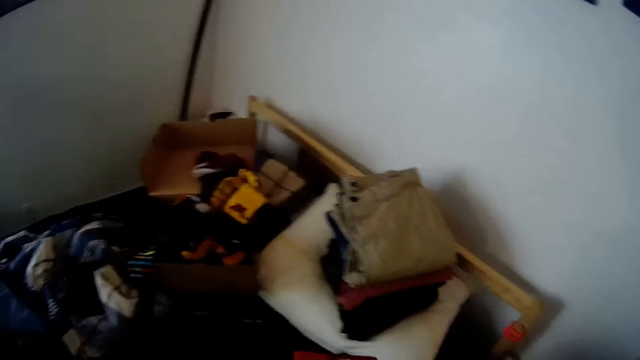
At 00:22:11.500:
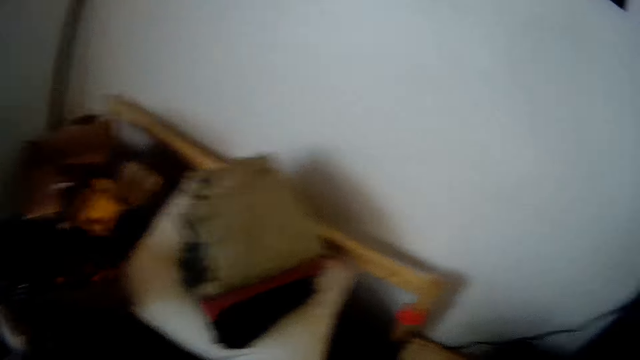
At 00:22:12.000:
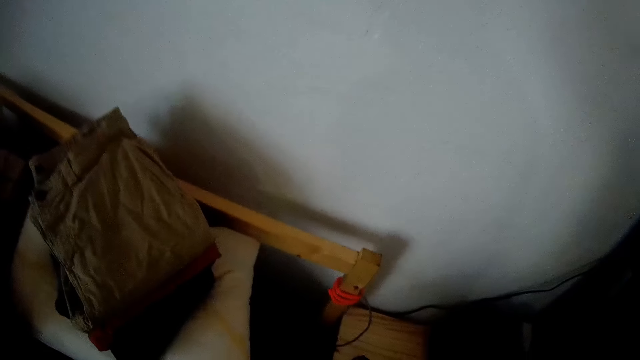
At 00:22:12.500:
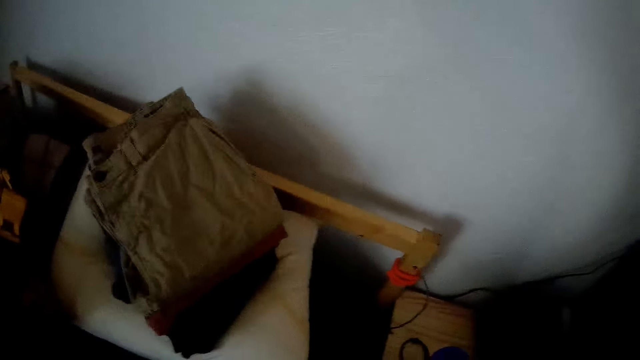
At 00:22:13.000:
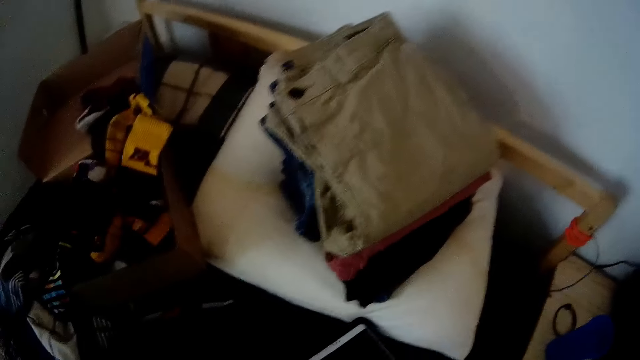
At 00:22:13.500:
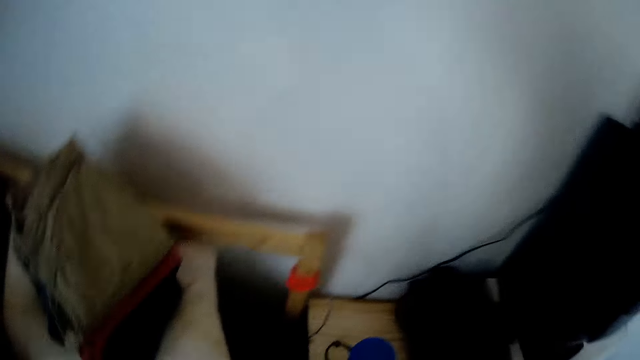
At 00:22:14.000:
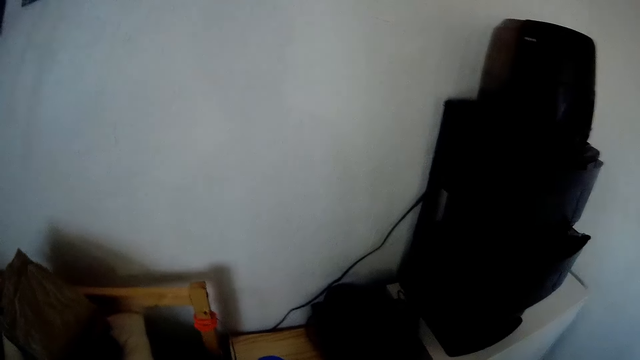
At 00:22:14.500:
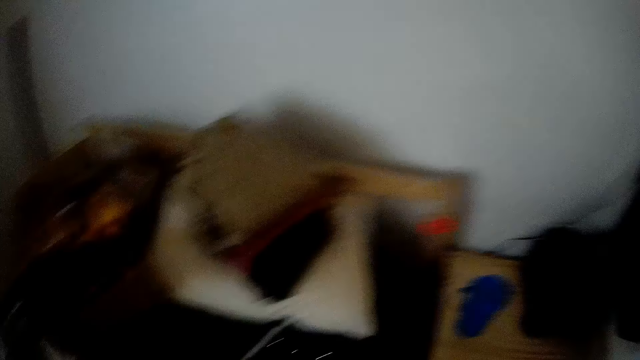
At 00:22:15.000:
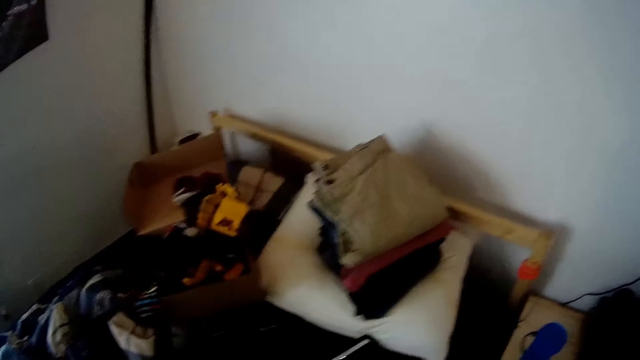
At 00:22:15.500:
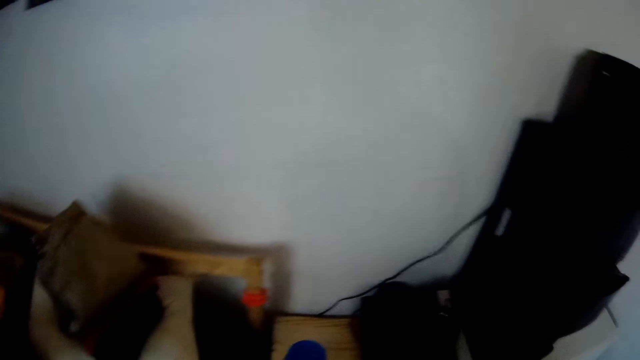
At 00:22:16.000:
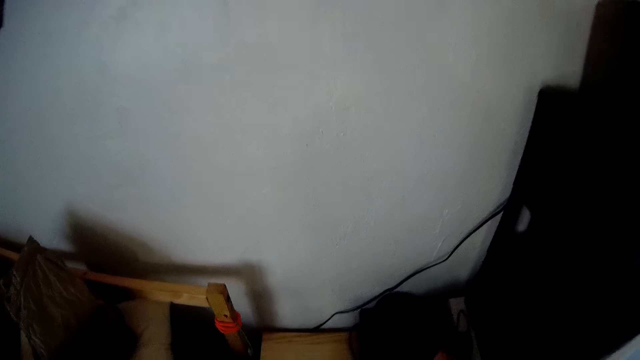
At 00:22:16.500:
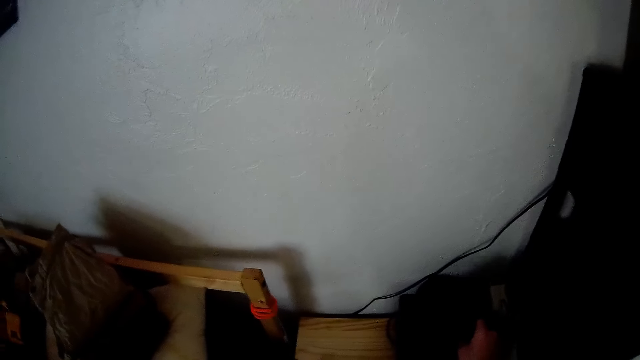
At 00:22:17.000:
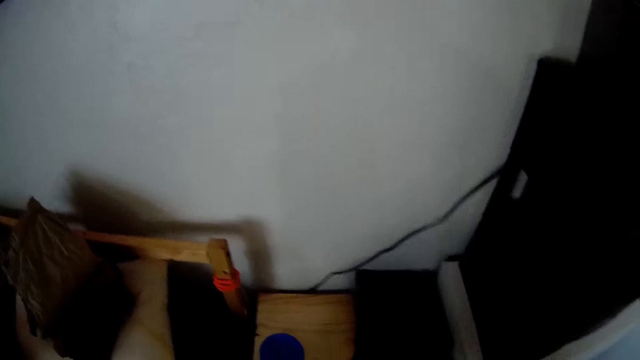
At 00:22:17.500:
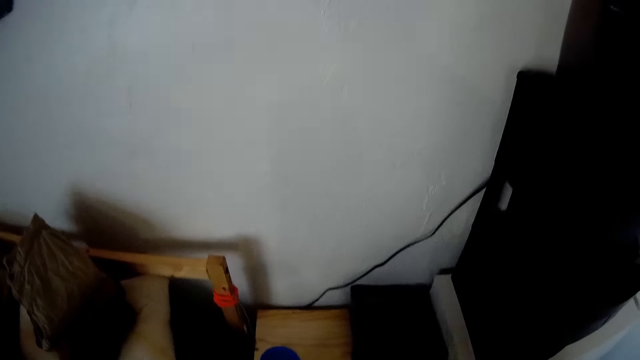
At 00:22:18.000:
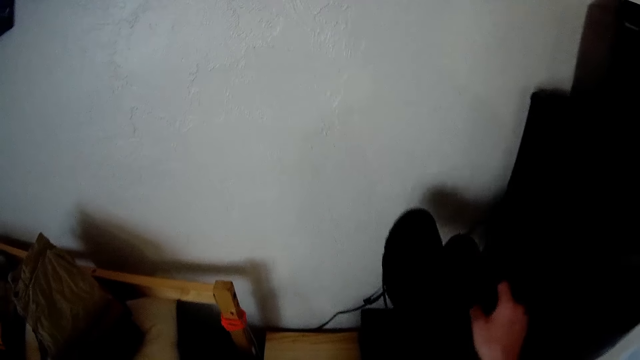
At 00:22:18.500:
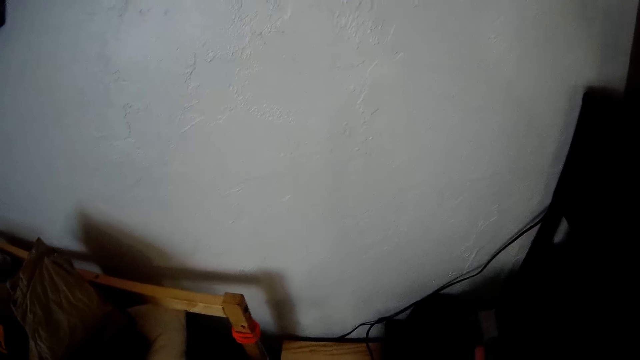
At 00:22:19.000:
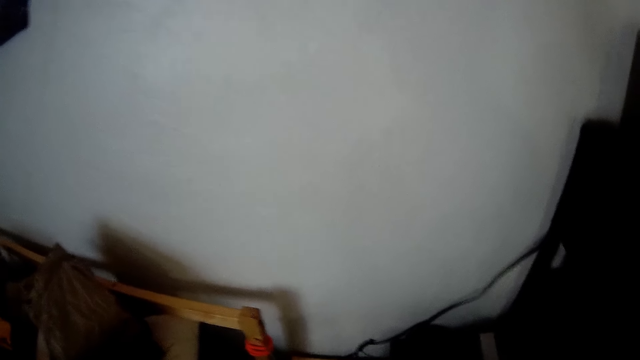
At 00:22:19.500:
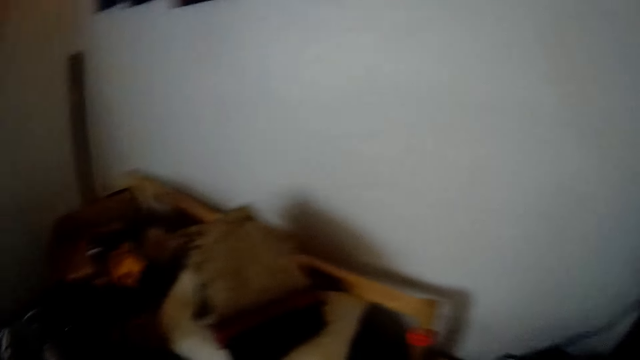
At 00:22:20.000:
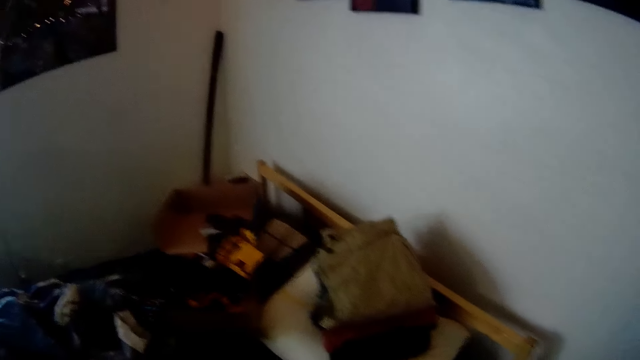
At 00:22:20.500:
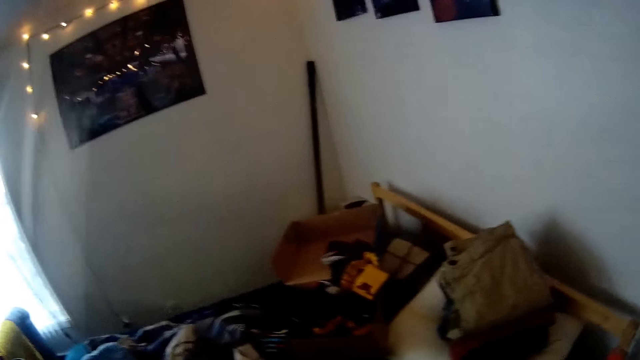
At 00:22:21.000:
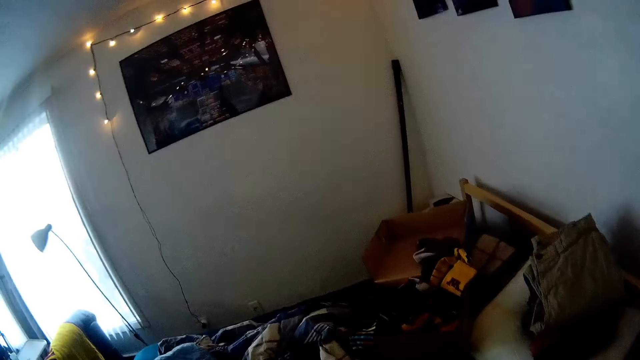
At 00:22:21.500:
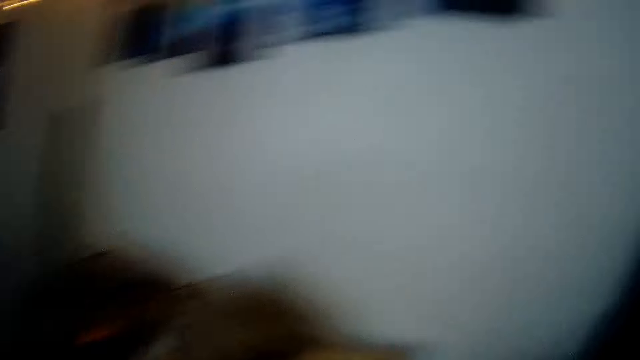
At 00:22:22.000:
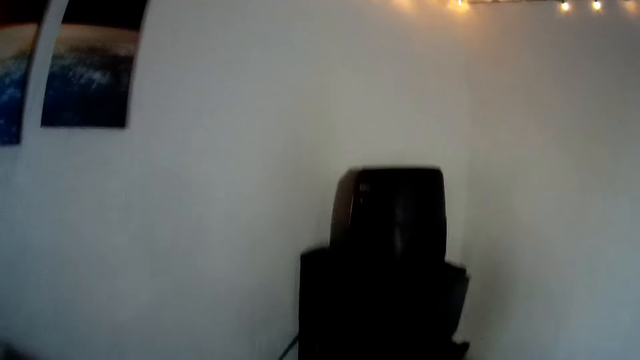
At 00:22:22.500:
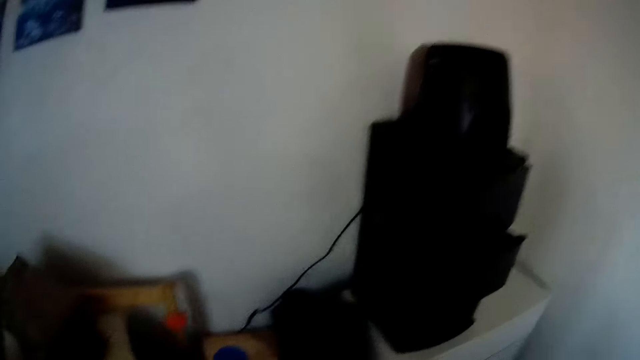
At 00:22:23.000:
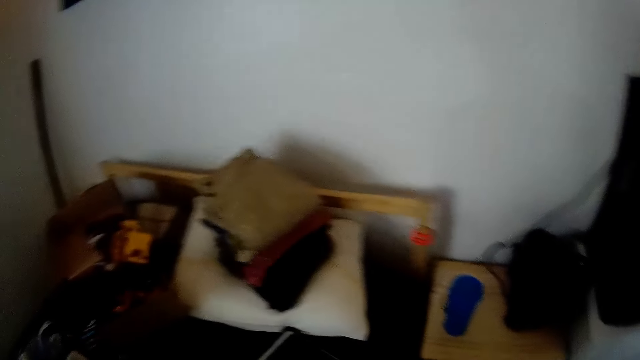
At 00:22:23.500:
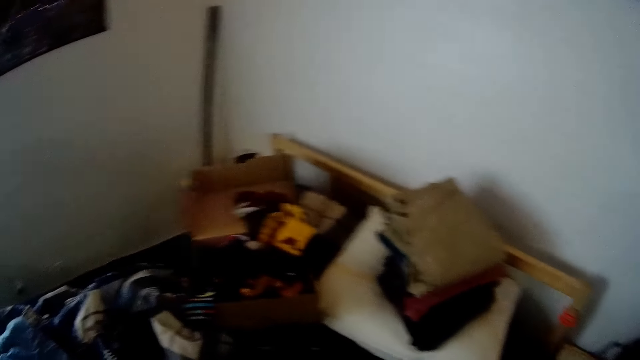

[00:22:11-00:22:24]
The camera wearer holds the cloth. He drops the third red cloth on the bed with his right hand. He picks a piece of black shoe from a cabinet with his right hand. He drops the piece of black shoe on the cabinet with his right hand.

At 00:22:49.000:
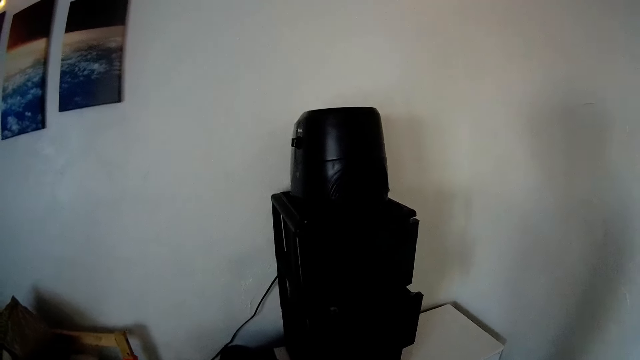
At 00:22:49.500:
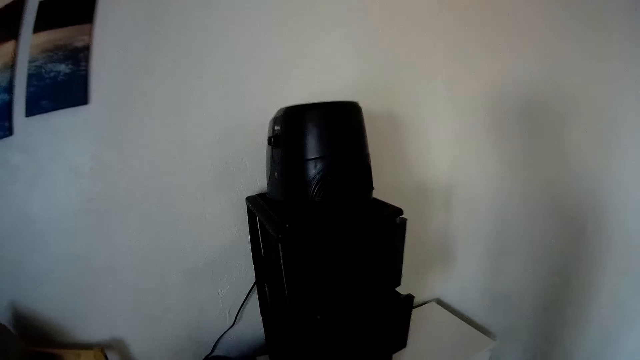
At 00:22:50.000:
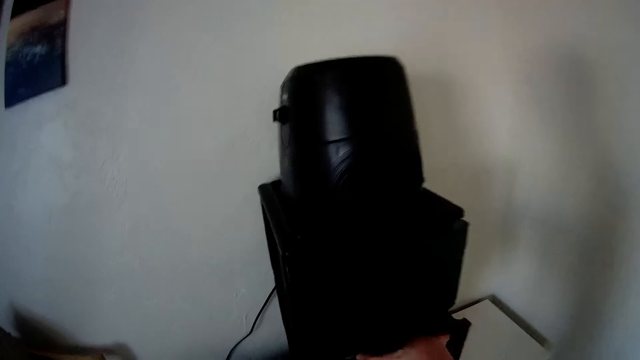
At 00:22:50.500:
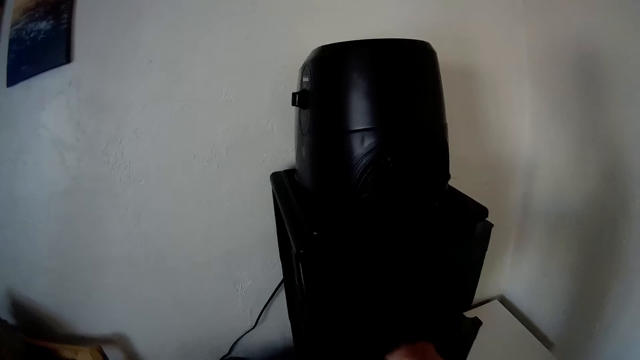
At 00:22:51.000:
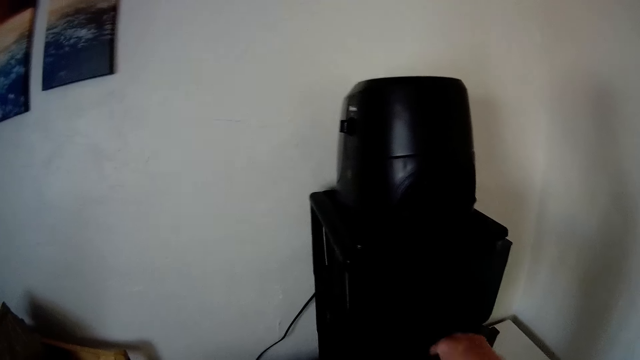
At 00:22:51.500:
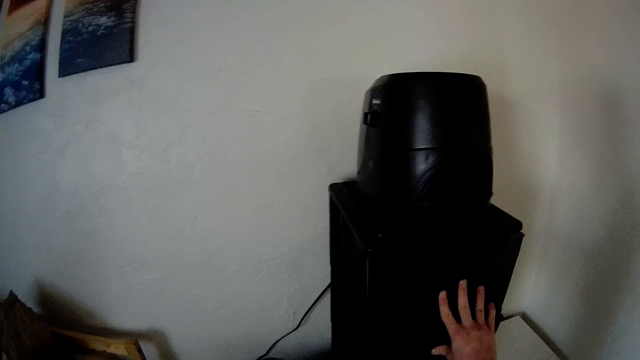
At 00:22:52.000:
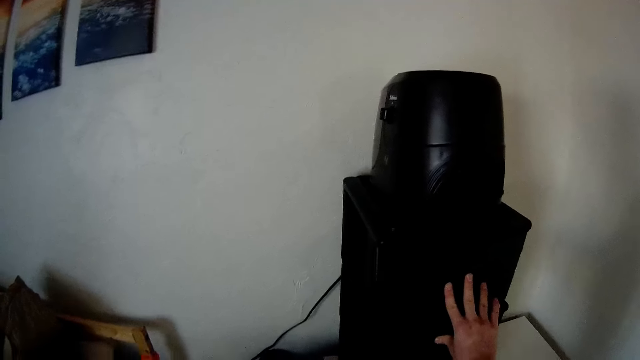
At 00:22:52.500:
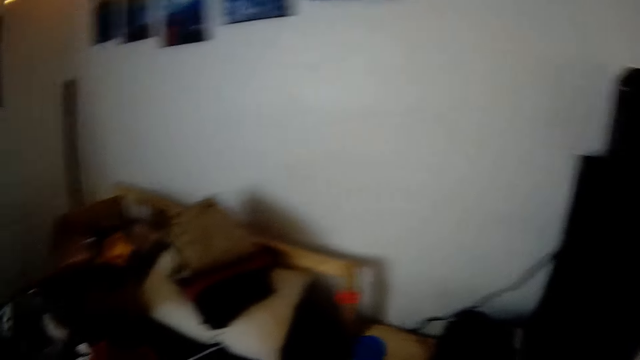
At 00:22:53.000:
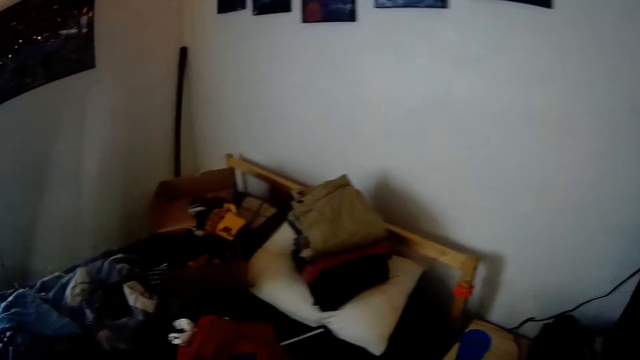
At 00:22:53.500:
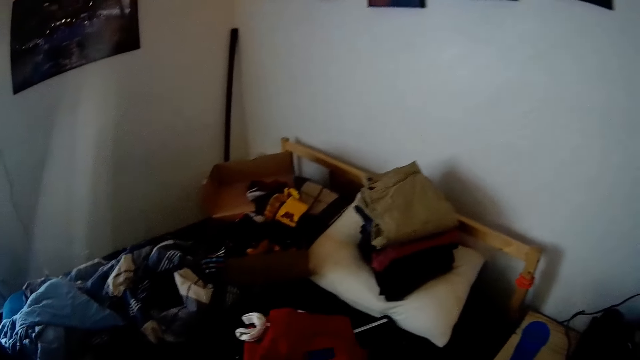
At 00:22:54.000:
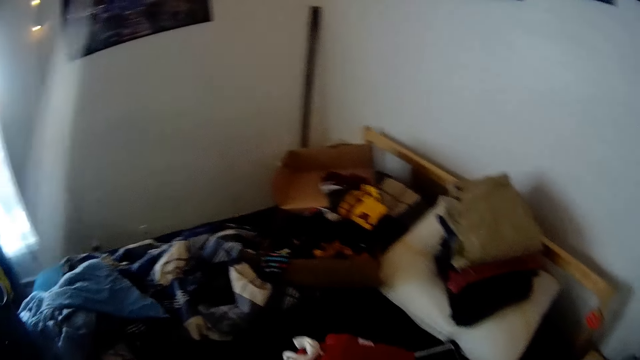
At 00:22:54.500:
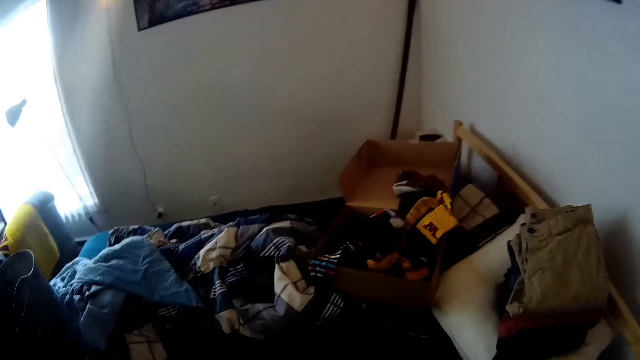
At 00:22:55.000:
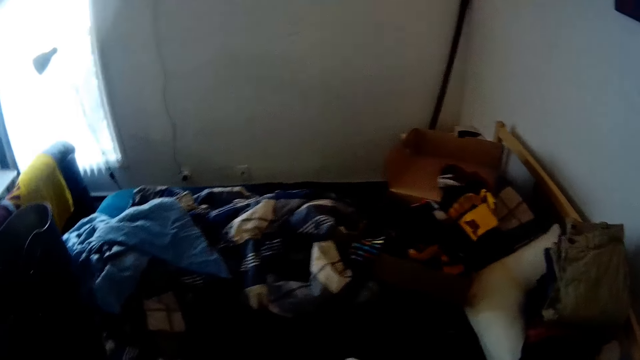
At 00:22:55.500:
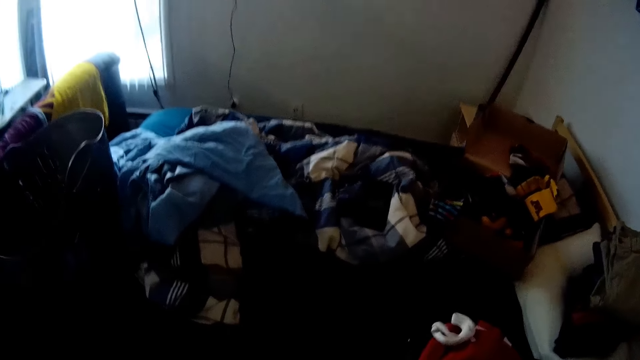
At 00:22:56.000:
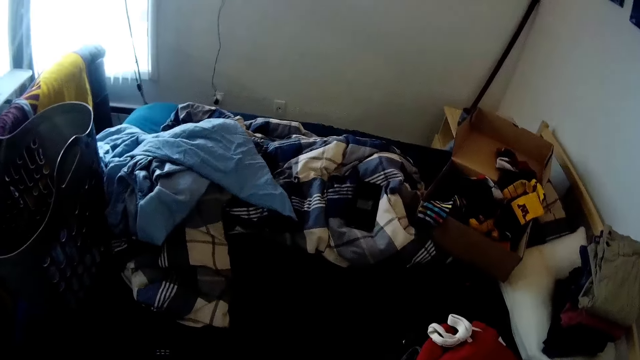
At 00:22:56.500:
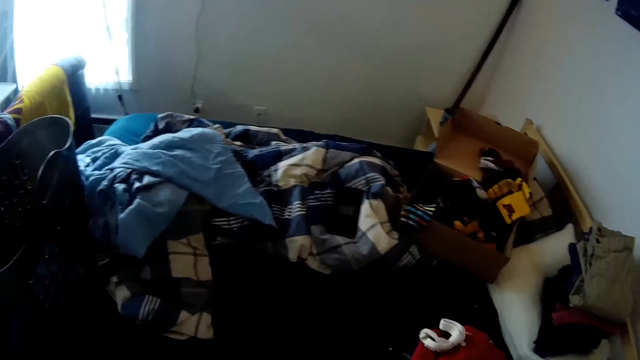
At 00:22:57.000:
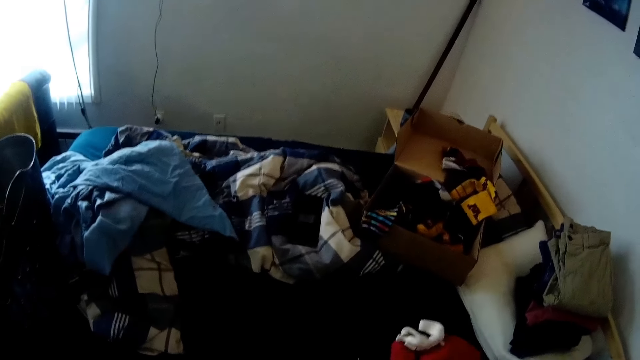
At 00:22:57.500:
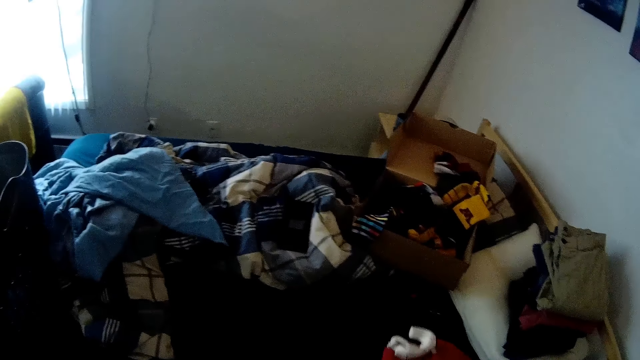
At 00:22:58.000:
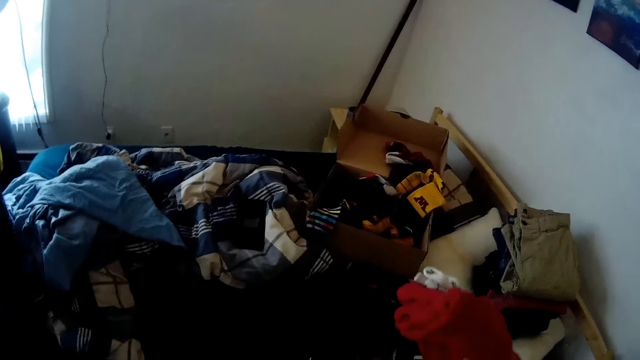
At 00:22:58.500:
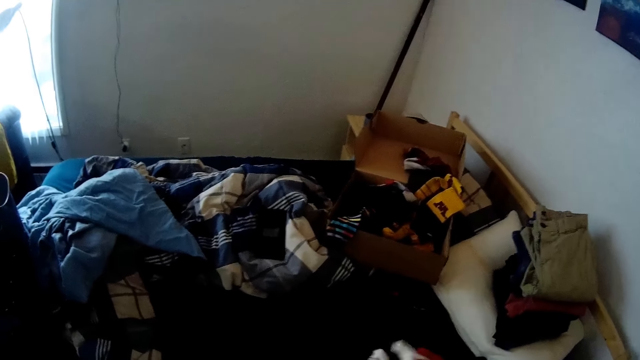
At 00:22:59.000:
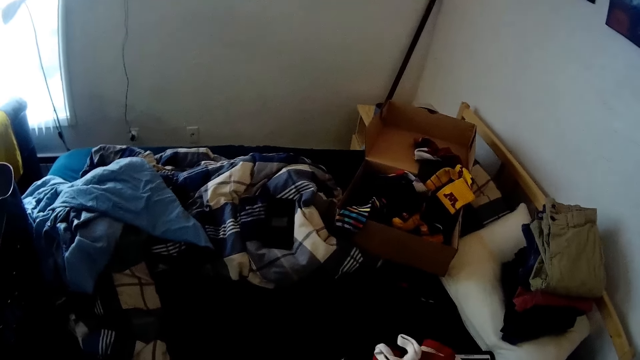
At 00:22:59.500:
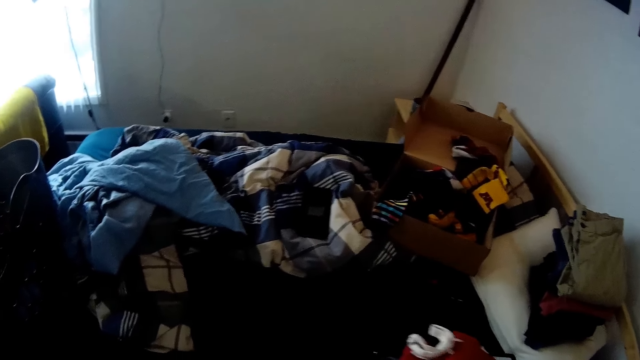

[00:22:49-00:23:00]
The camera wearer closes a drawer with his right hand. He touches a speaker. He picks a piece of cloth from a bed with his right hand. He holds some clothes. He drops the piece of cloth on the bed.
